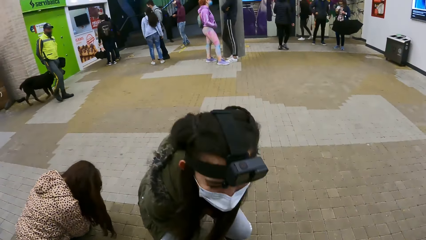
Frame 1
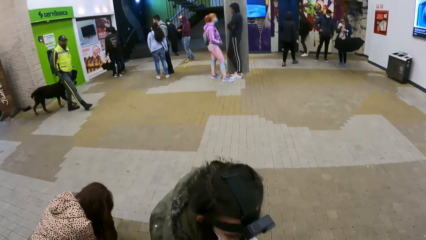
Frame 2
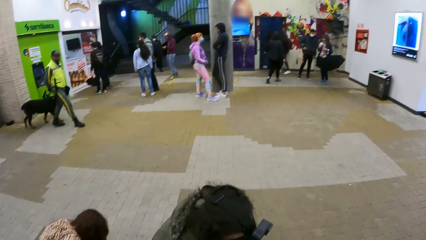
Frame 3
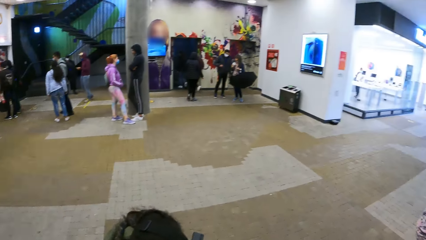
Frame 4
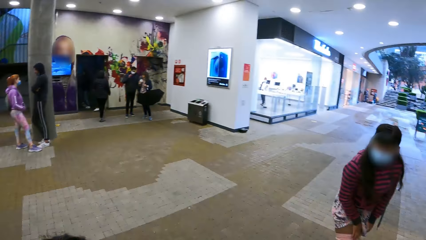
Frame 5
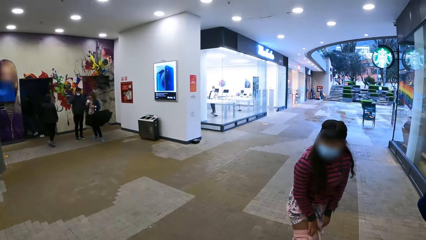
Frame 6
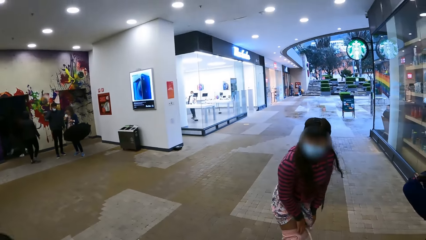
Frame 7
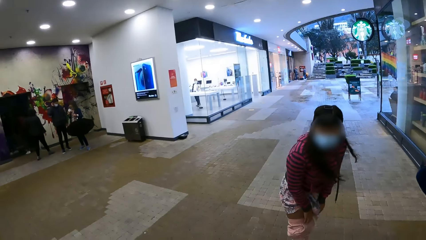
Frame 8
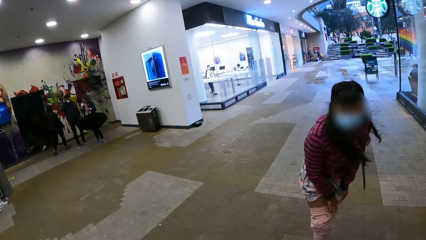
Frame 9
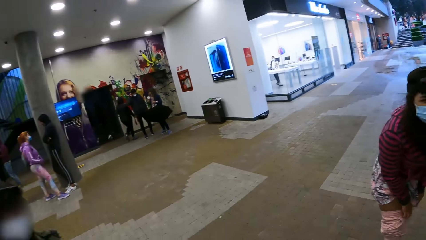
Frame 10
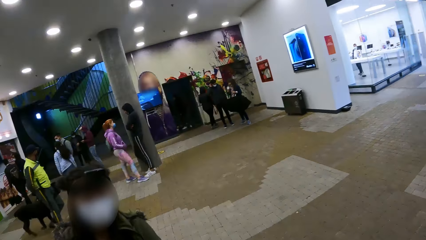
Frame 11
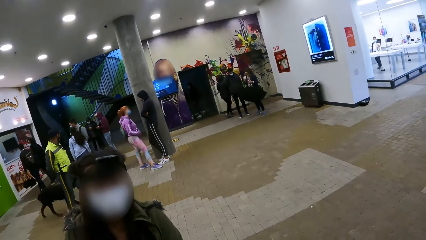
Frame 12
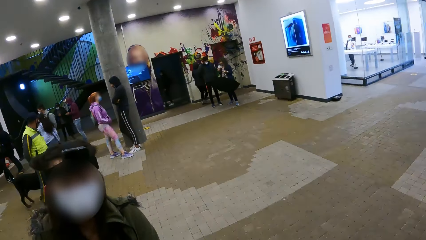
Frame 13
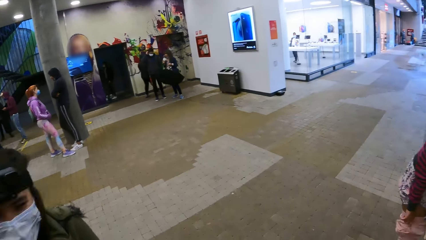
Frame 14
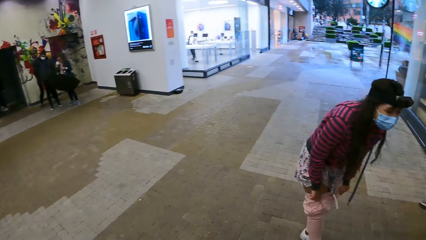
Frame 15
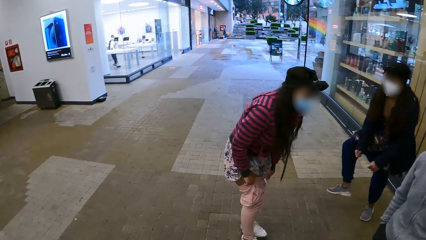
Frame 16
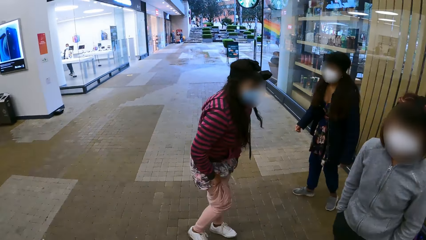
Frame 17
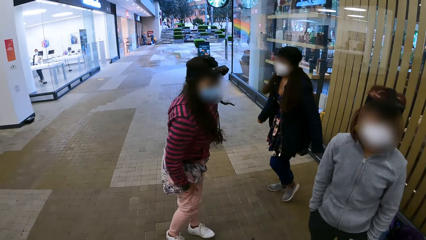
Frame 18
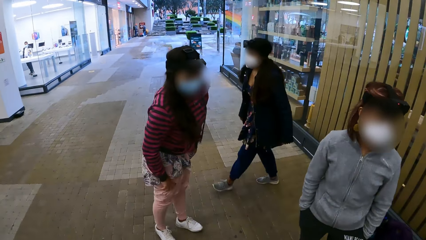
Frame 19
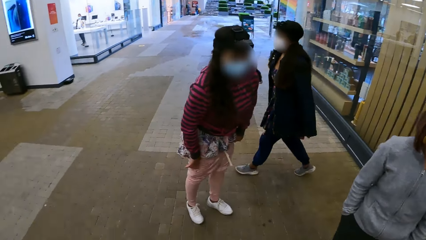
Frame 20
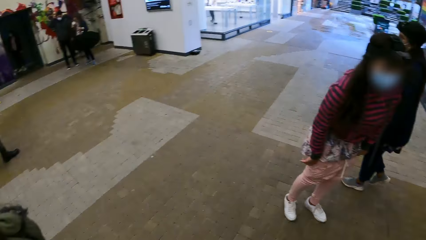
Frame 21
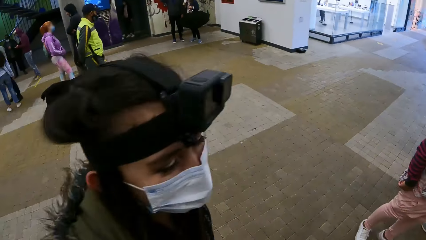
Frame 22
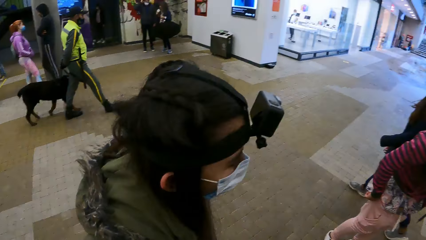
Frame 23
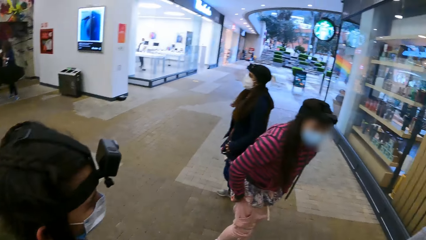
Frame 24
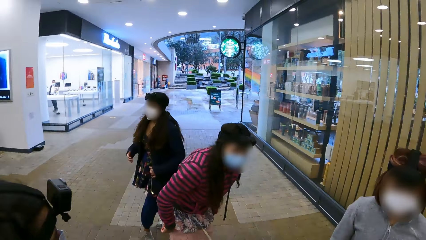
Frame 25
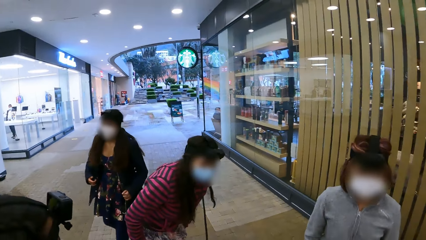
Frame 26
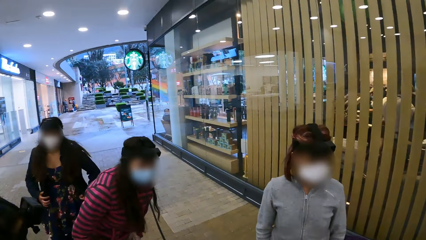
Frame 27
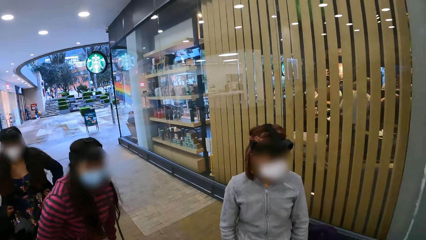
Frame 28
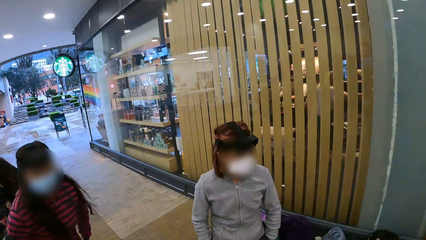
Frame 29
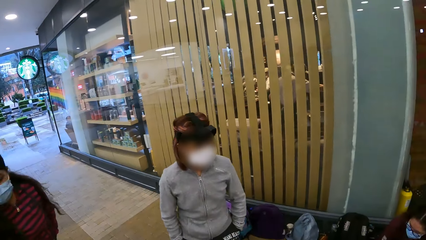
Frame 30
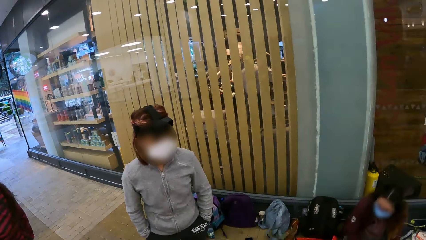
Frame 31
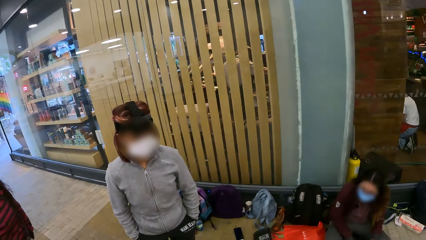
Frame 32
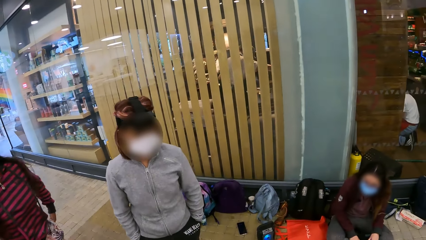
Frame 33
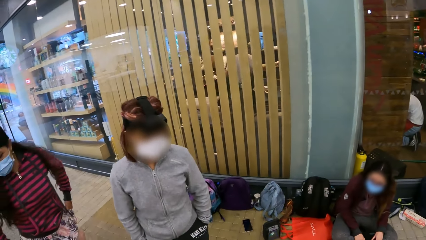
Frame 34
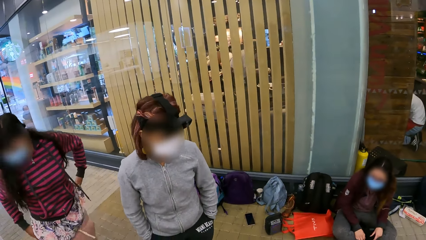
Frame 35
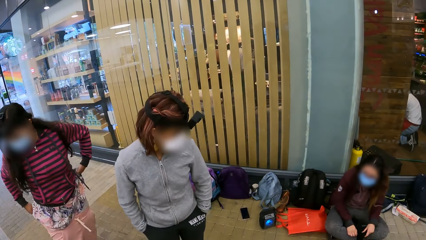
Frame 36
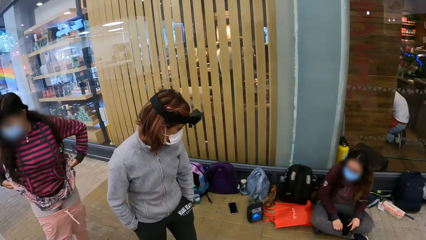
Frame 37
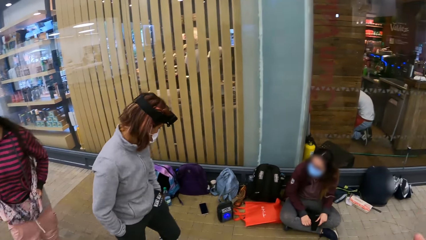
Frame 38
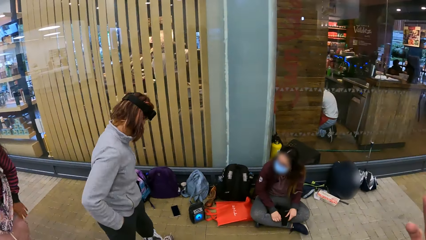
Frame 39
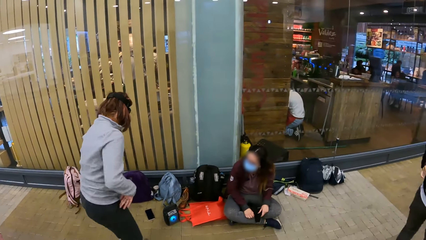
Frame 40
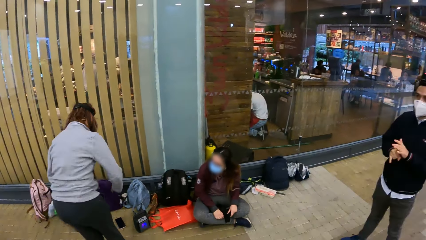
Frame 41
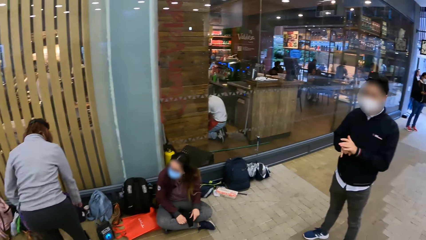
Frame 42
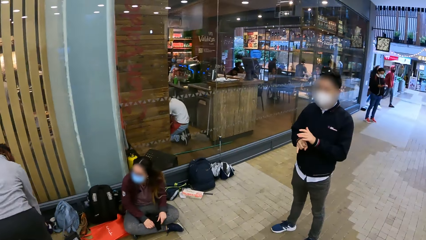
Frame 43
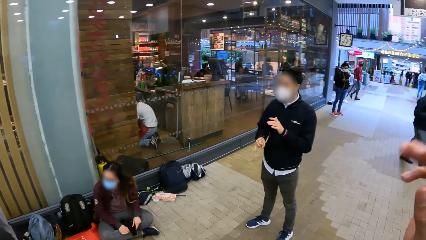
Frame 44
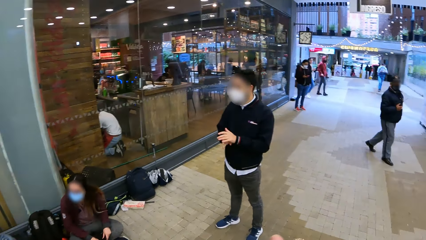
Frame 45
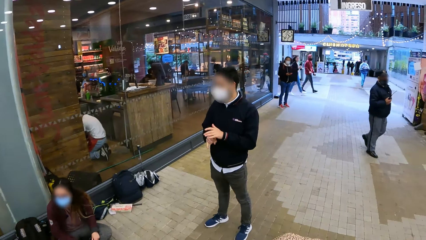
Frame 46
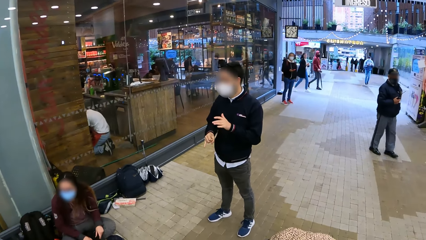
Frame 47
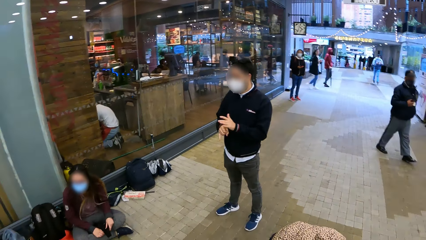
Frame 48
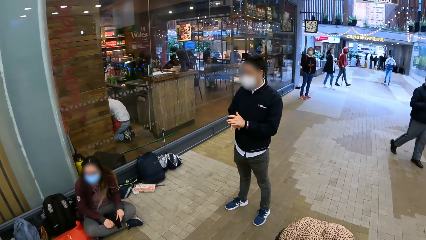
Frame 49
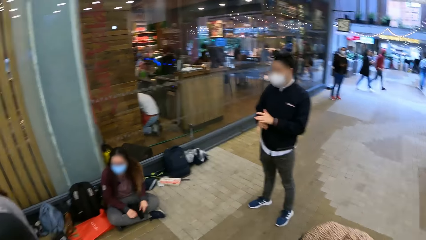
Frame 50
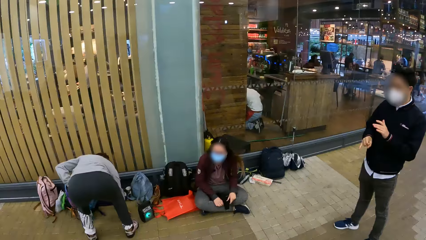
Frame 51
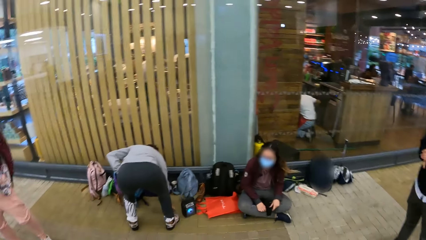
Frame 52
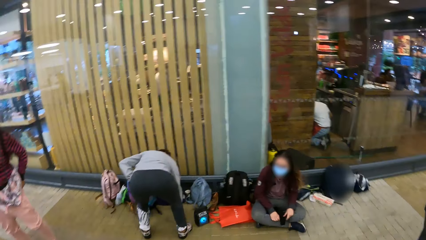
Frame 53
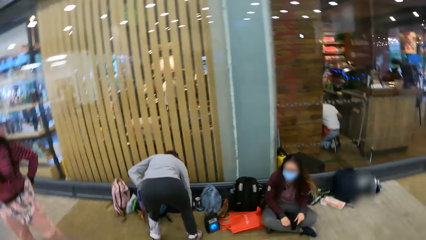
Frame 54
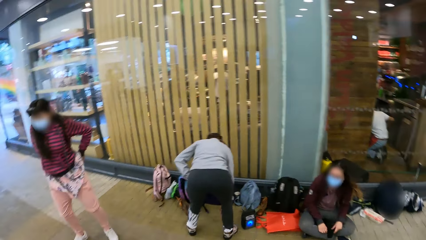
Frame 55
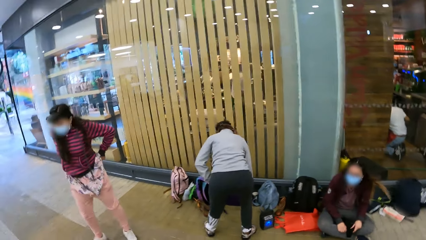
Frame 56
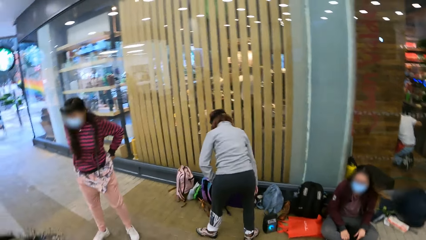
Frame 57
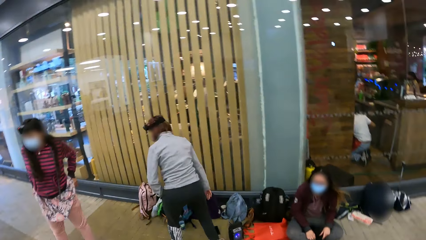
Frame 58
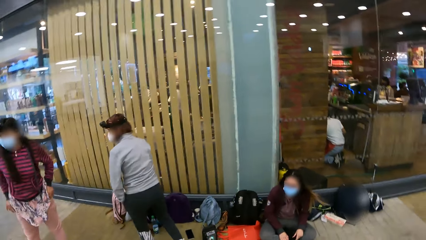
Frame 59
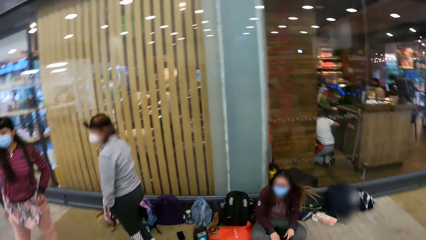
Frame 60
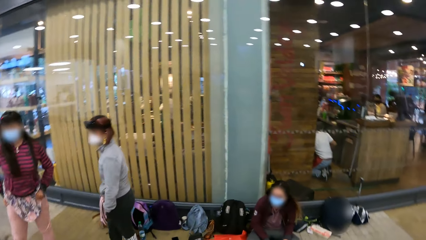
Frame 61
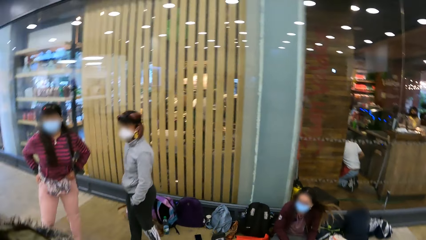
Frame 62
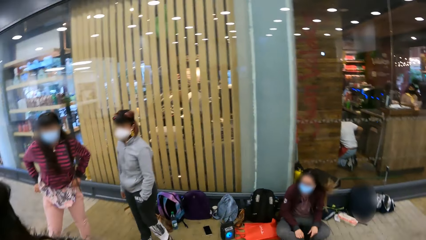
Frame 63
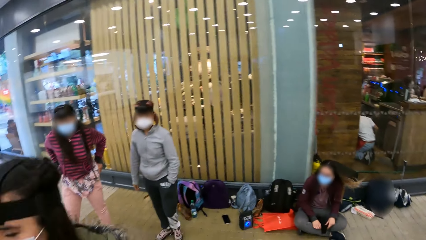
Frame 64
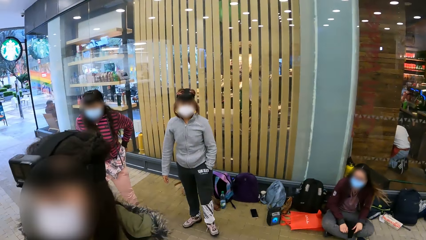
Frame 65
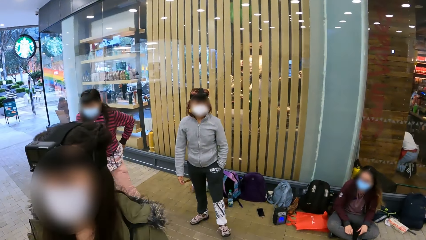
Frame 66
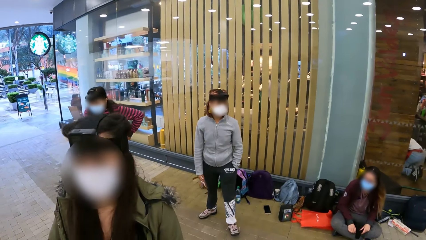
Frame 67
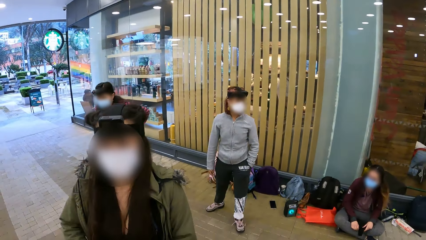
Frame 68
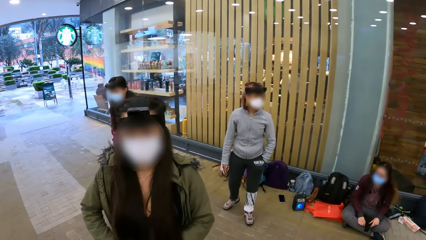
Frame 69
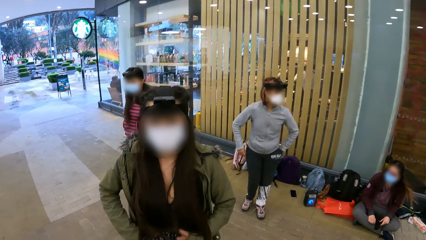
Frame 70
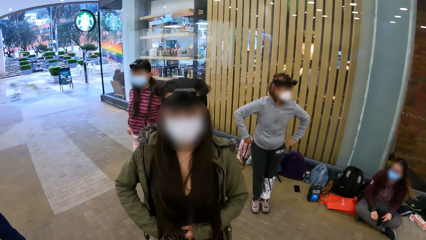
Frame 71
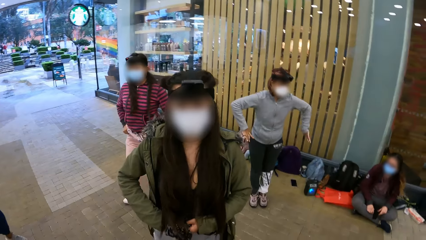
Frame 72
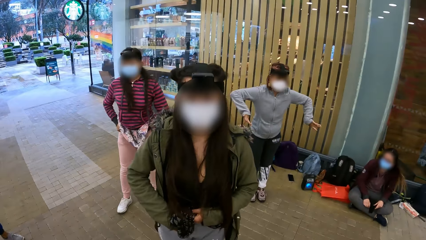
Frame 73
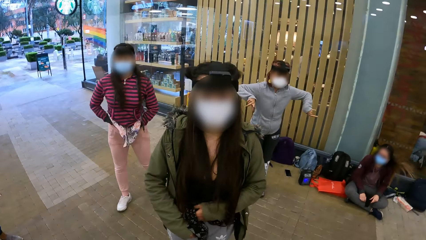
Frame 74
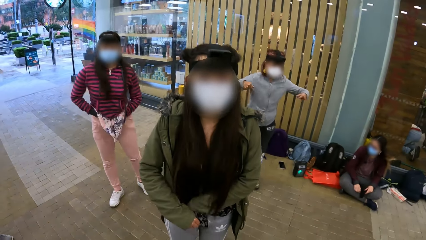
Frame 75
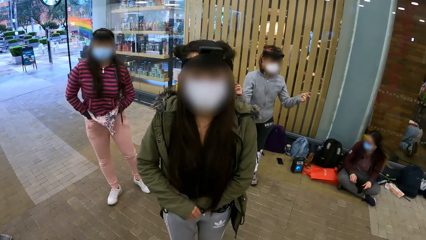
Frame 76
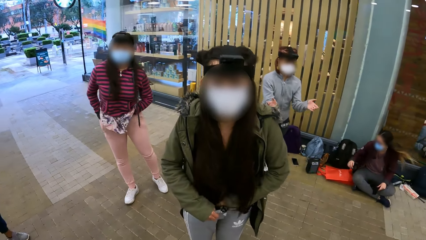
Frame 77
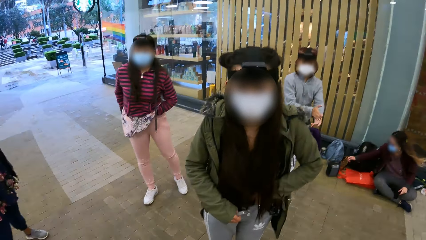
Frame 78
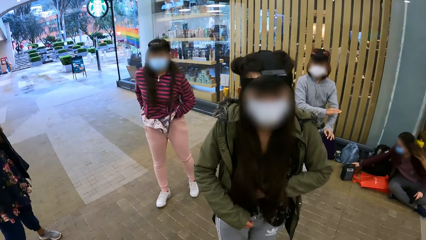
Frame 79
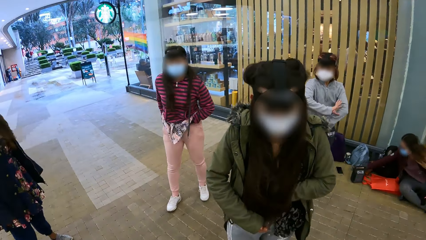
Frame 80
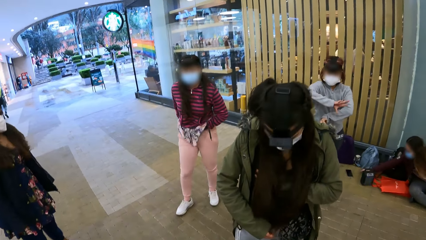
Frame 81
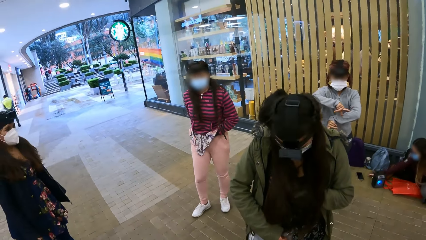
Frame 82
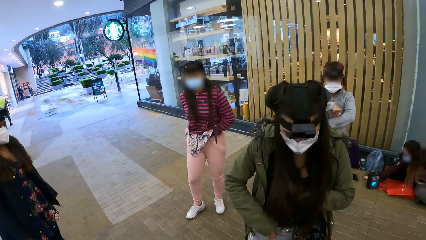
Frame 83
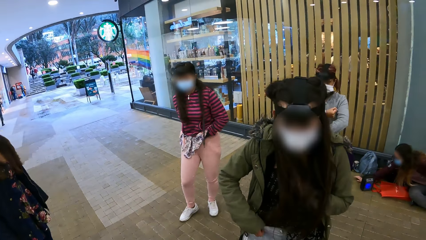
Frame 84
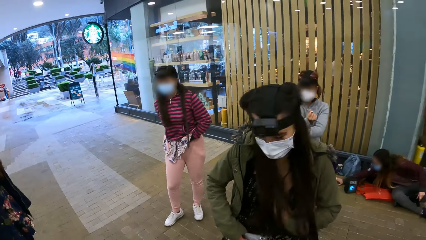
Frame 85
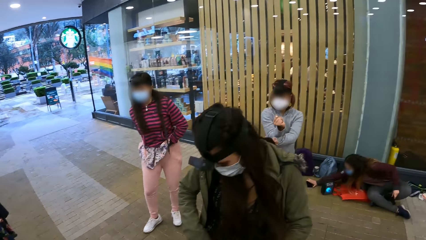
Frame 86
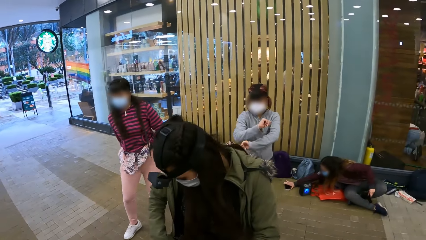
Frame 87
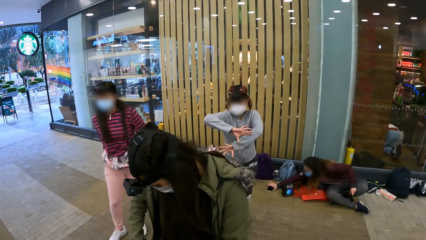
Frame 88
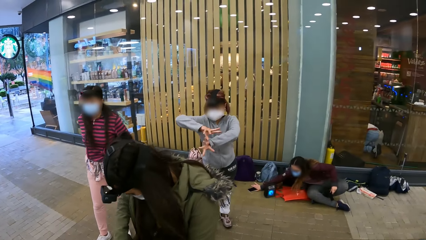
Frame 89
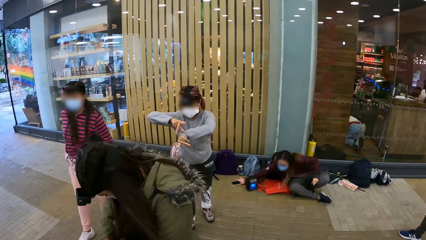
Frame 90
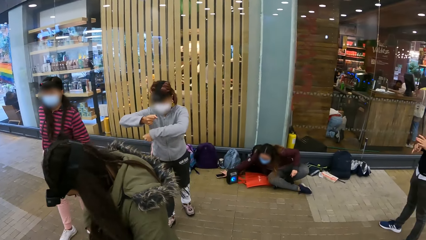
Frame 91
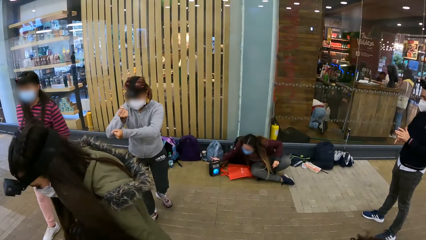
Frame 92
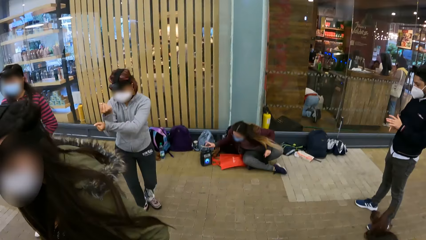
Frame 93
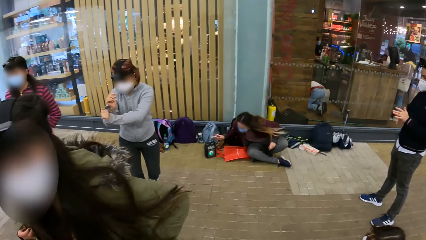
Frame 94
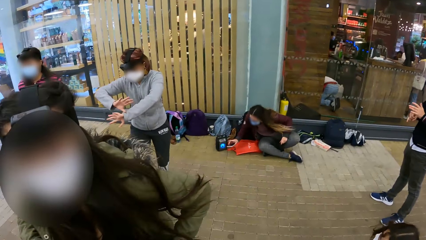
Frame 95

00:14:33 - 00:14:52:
The camera wearer looks around. A person puts on the sweatpants. The camera wearer dialogues with another person. The other person tucks in her blouse. The first person tucks in her dress.
